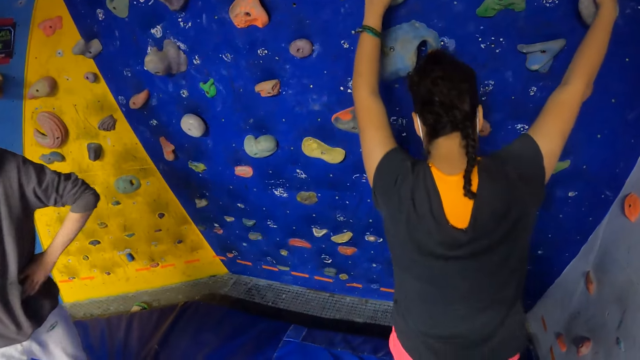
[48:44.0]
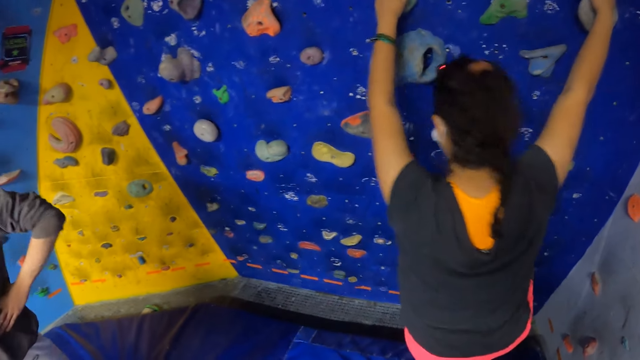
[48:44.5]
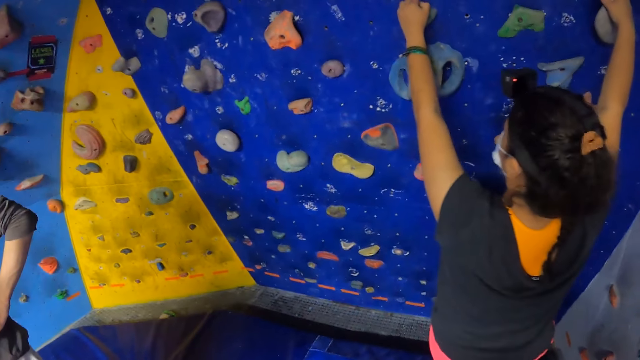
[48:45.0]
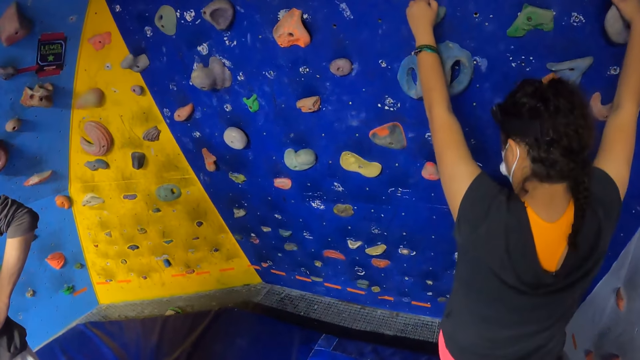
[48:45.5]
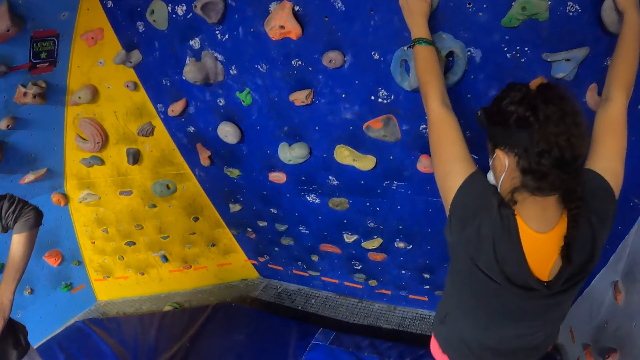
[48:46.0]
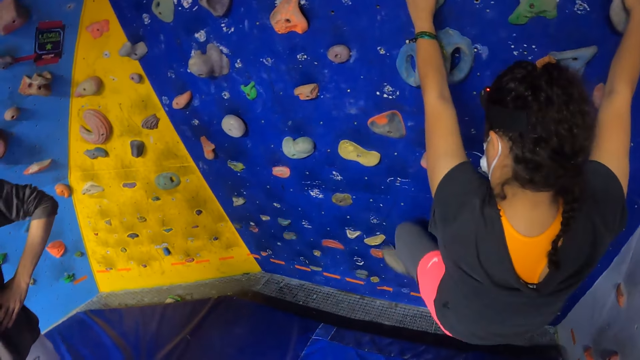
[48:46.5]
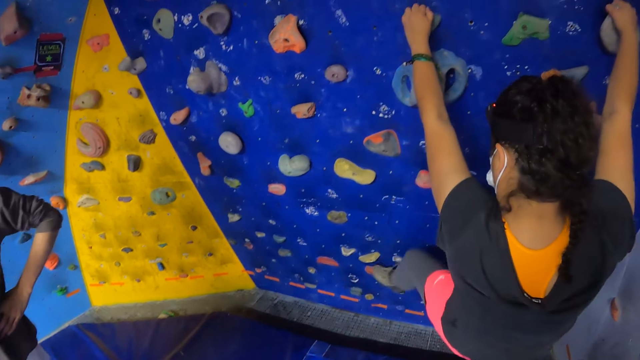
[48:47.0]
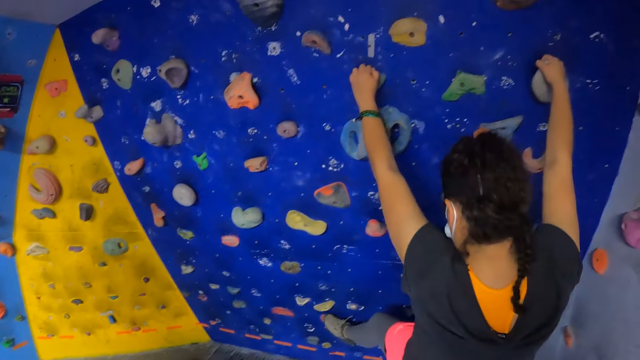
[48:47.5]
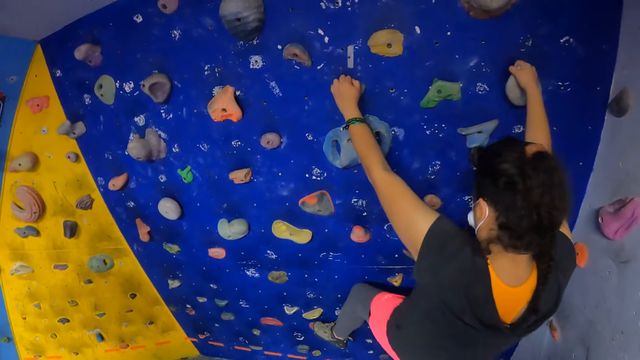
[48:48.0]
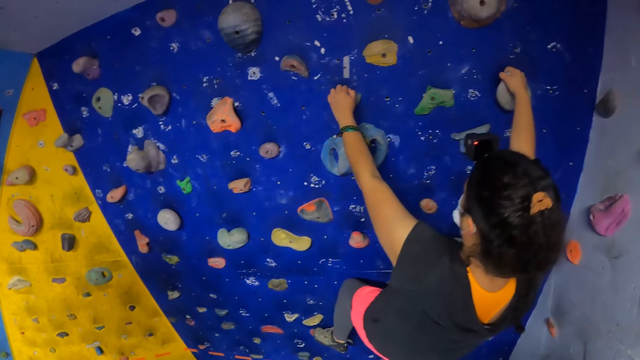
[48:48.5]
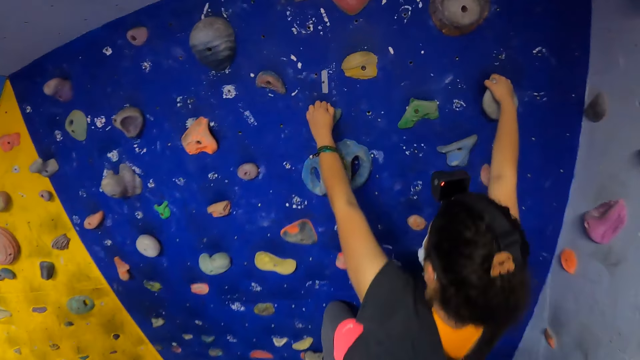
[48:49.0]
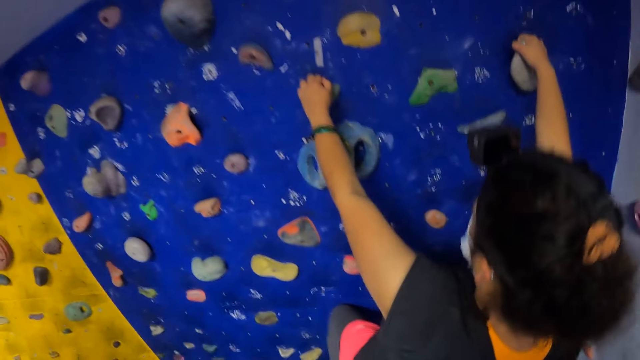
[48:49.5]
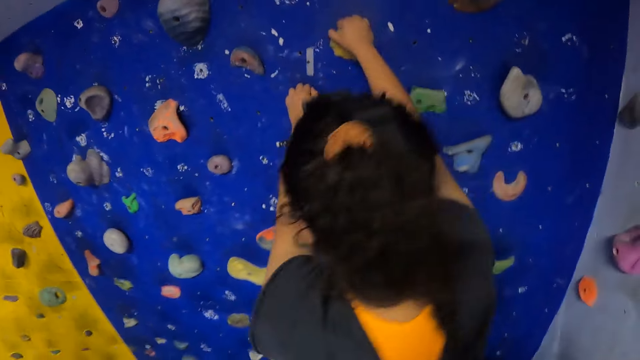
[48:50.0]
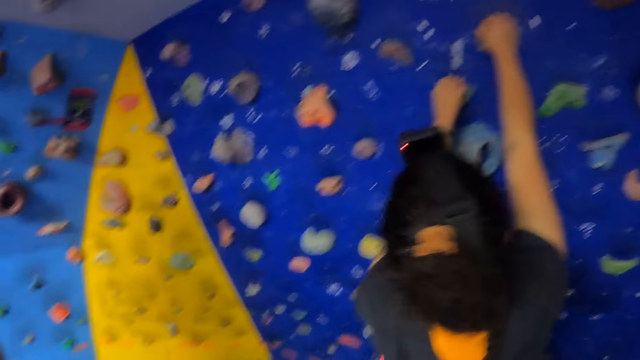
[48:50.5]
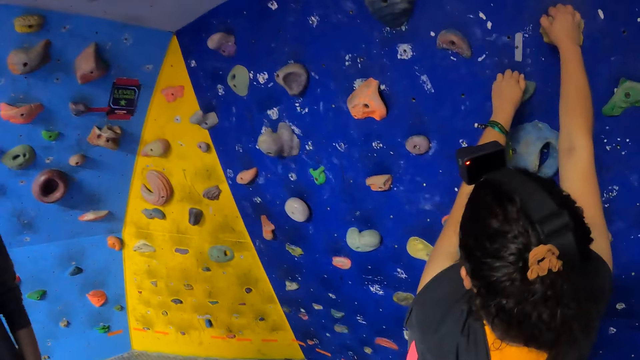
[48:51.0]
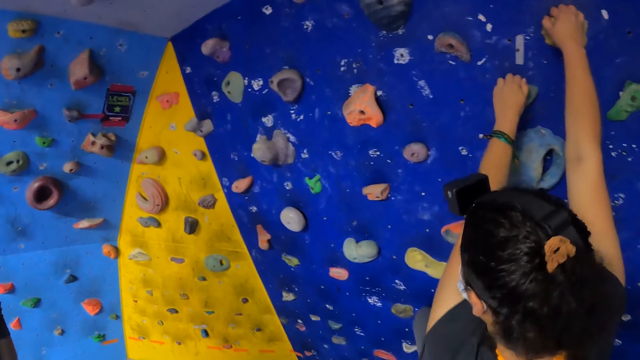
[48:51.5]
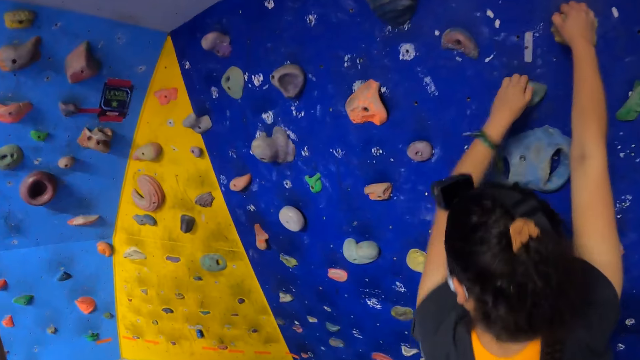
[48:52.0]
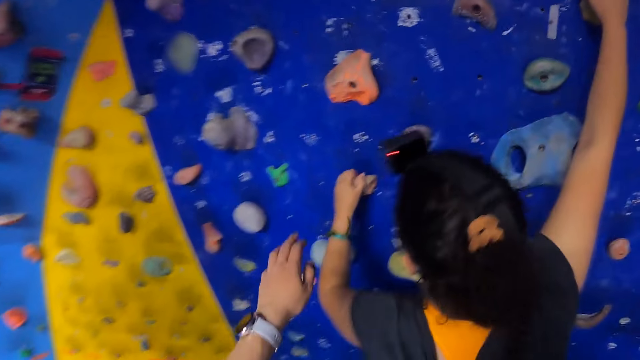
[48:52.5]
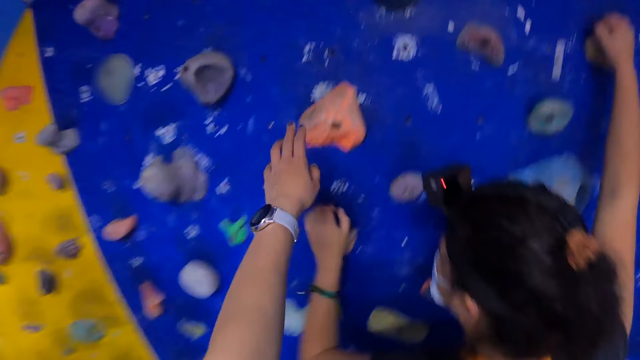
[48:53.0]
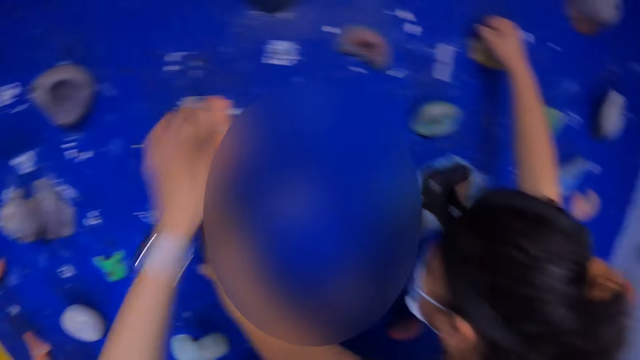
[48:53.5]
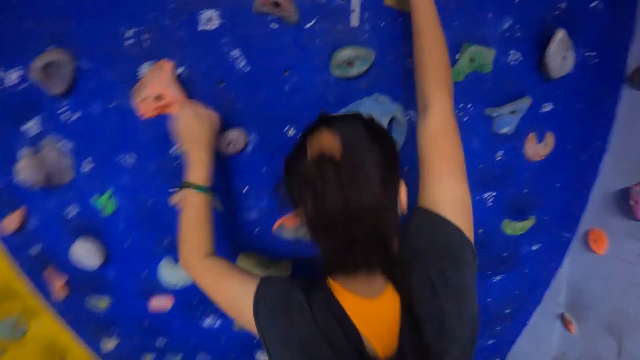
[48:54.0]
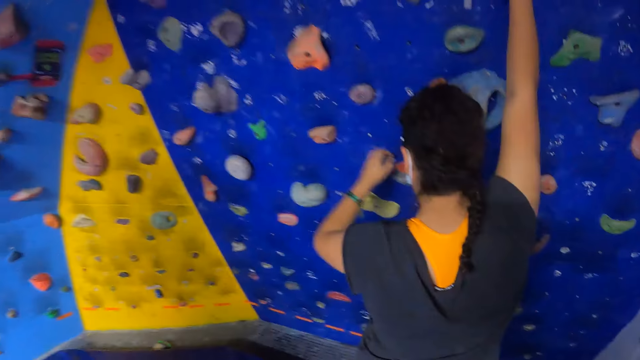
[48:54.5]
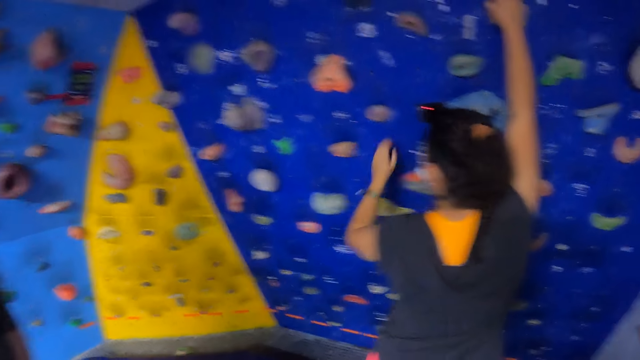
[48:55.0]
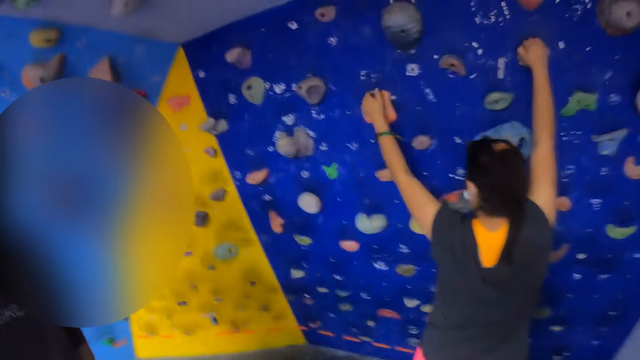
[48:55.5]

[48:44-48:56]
The camera wearer touches an attachment of the bouldering wall with her left hand.

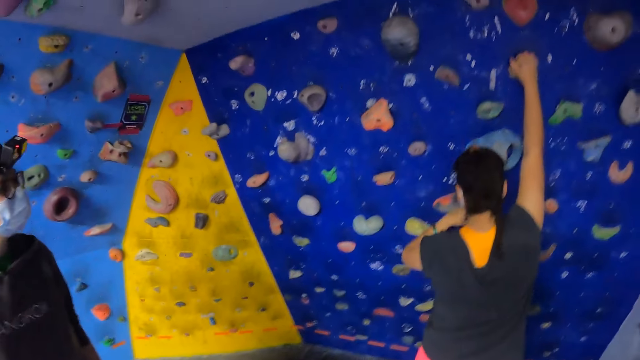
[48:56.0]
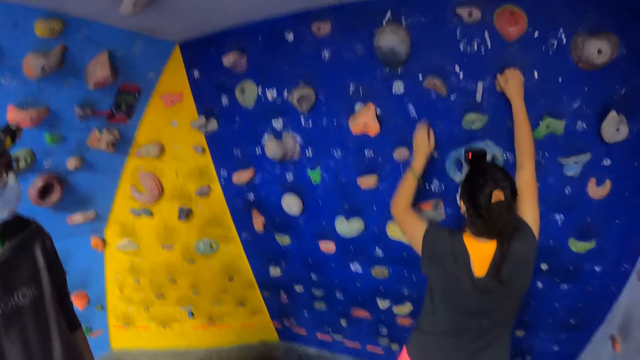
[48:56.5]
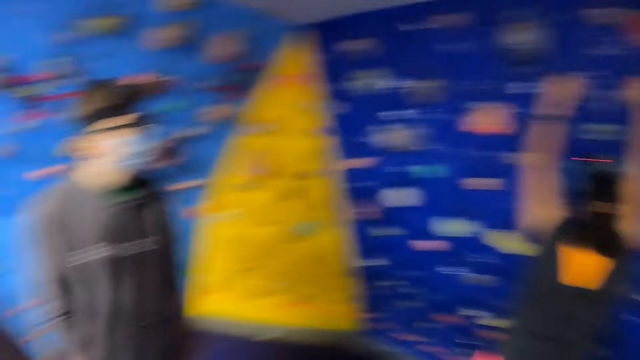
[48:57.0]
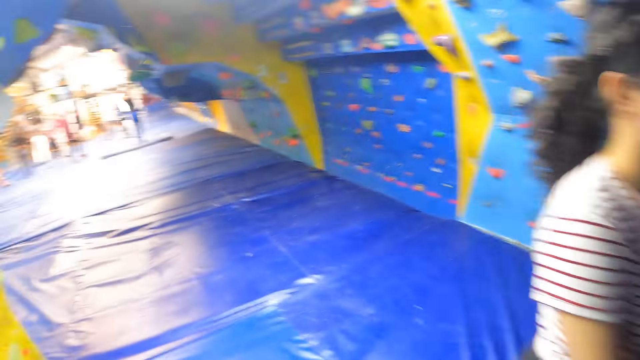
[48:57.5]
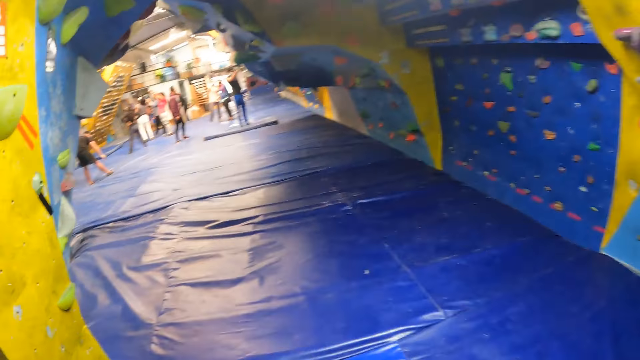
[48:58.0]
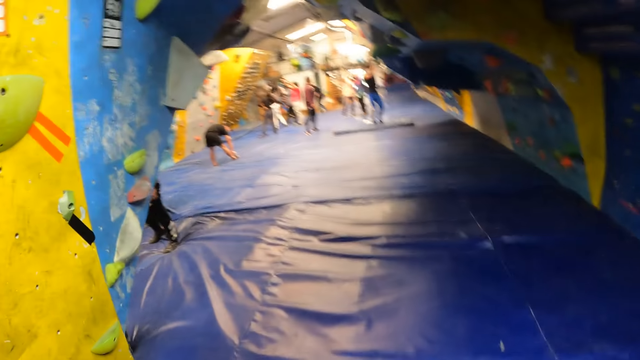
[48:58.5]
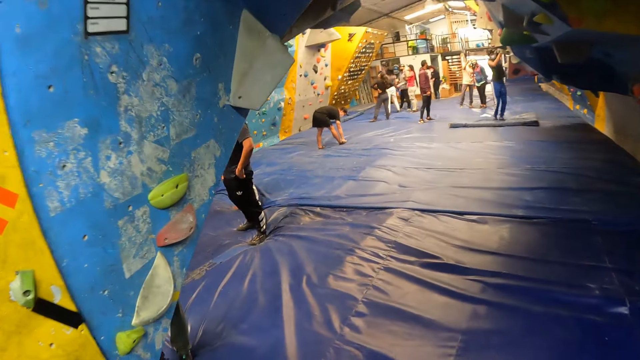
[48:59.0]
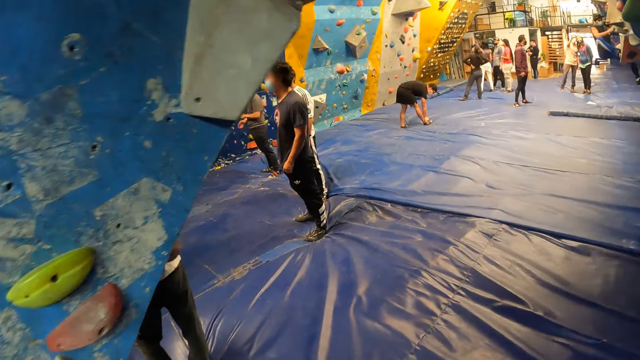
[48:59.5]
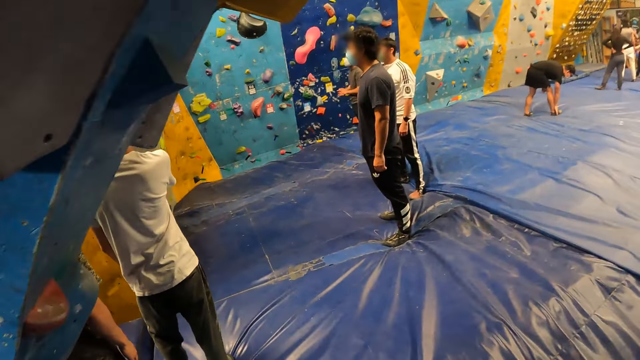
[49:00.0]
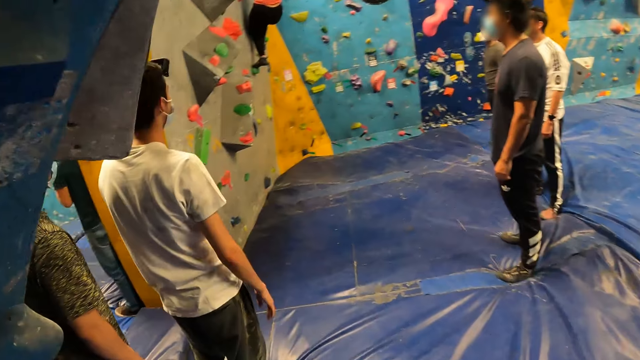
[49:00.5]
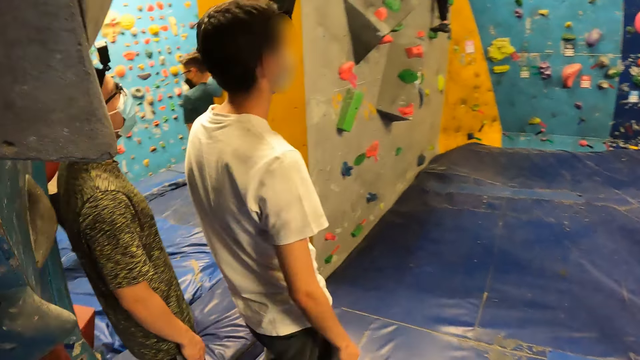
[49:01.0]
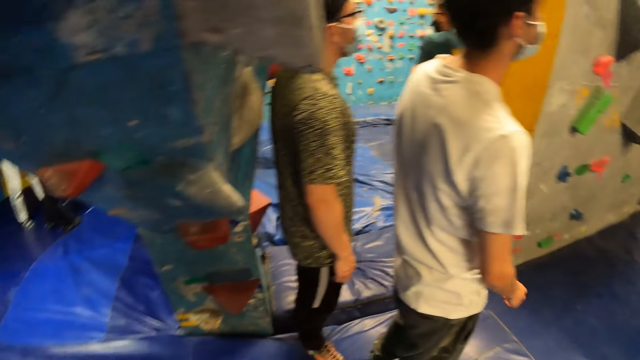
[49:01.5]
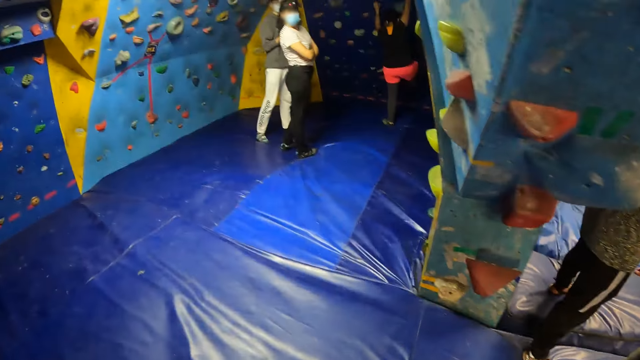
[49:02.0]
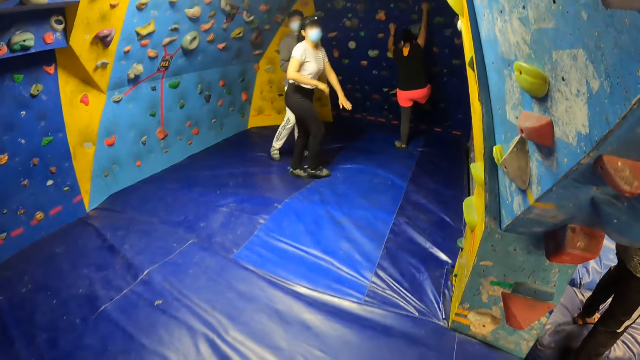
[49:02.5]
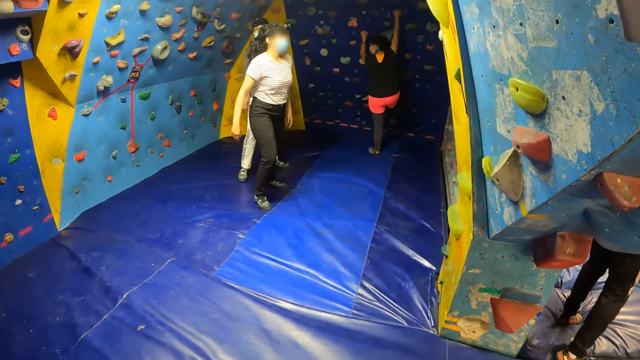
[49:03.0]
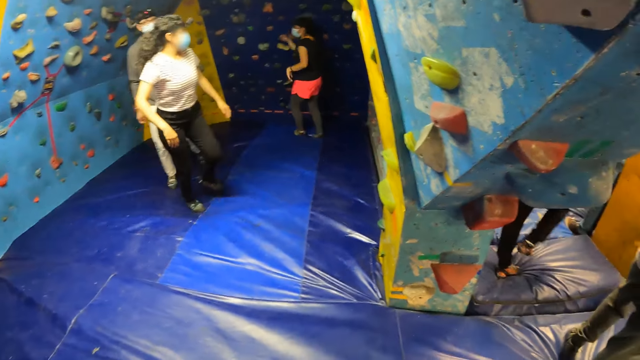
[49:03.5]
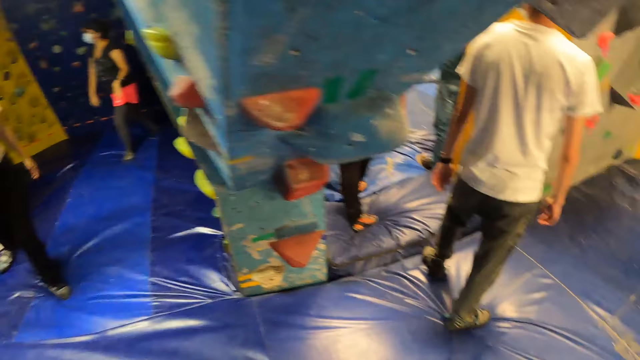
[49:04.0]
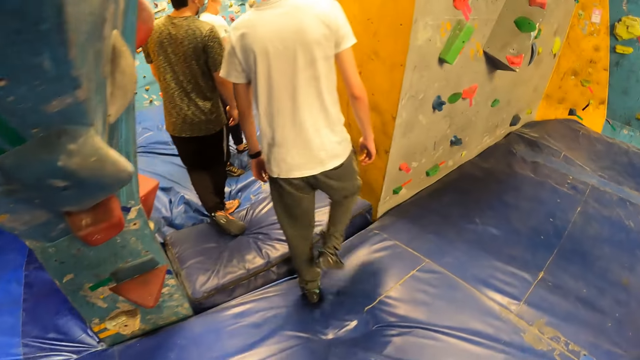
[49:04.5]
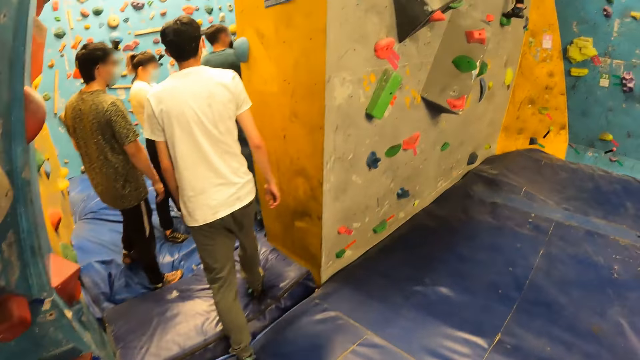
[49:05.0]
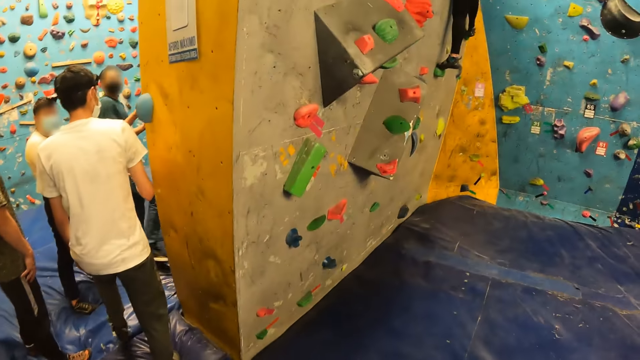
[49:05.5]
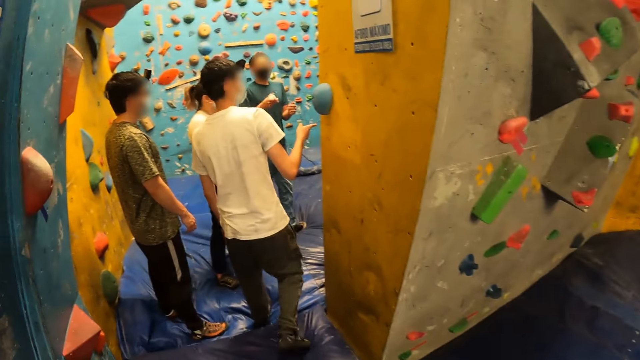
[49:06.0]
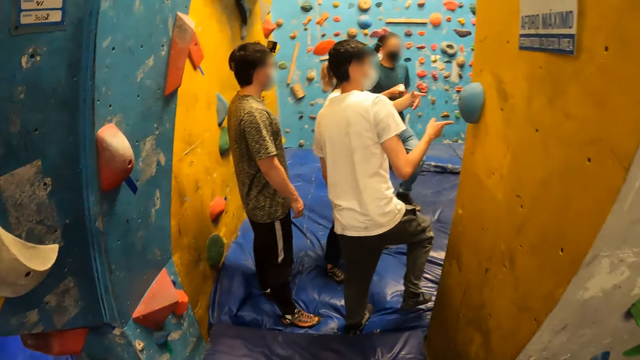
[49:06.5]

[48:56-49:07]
The camera wearer turns around. They walk around. They look around. A man and another man enter an arena.
